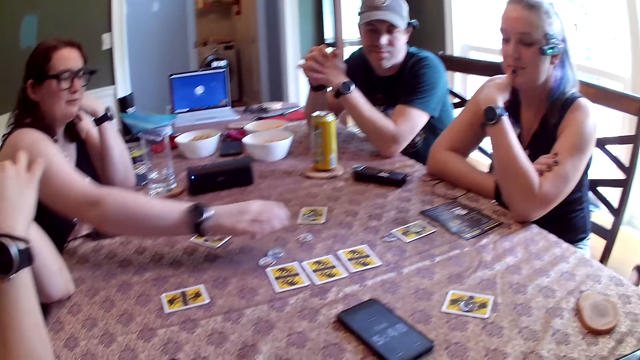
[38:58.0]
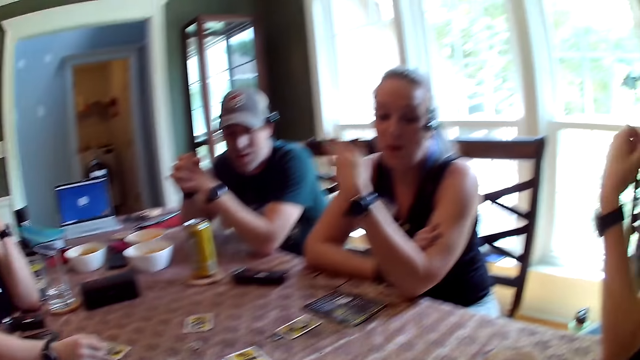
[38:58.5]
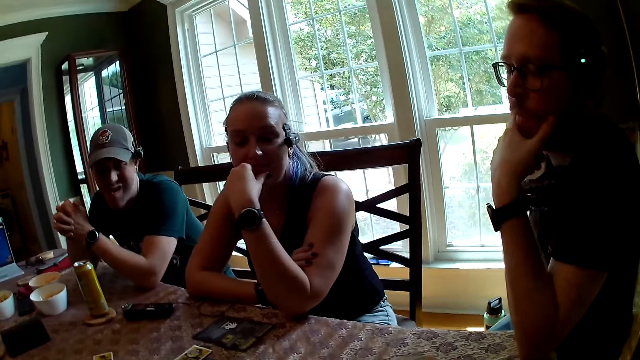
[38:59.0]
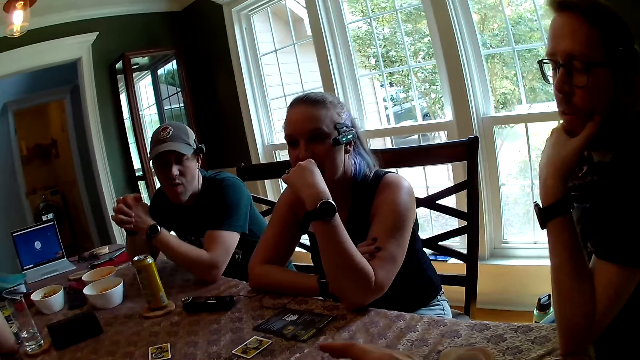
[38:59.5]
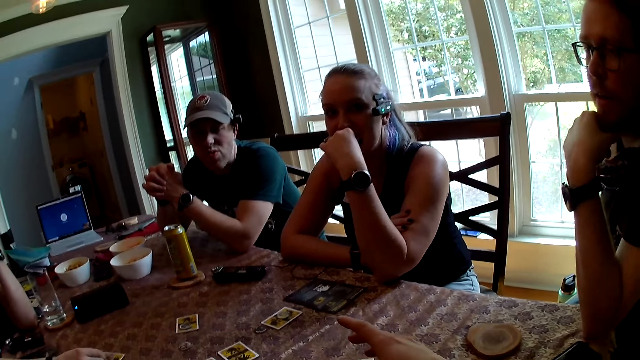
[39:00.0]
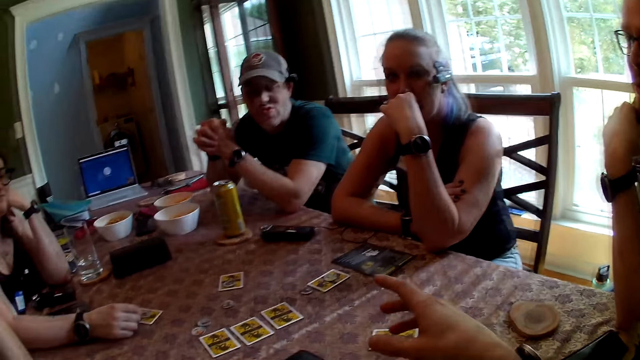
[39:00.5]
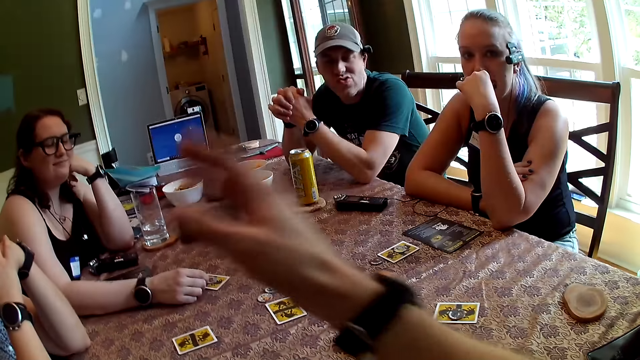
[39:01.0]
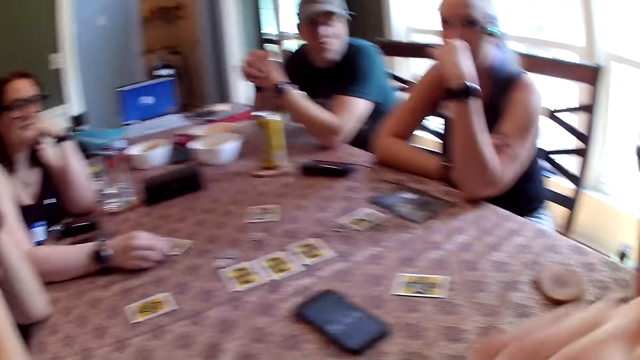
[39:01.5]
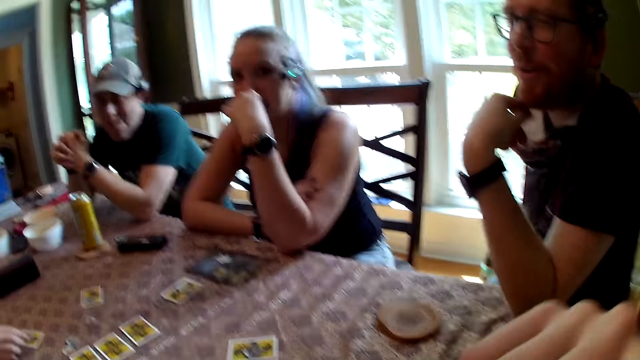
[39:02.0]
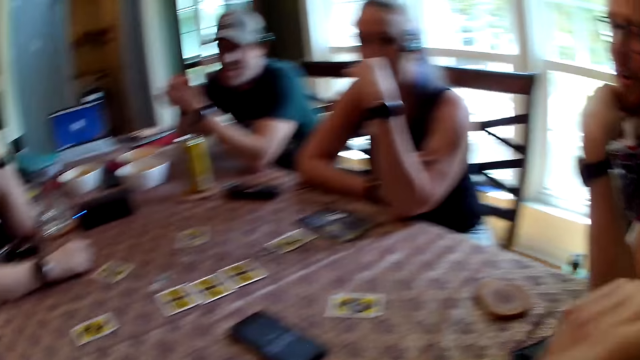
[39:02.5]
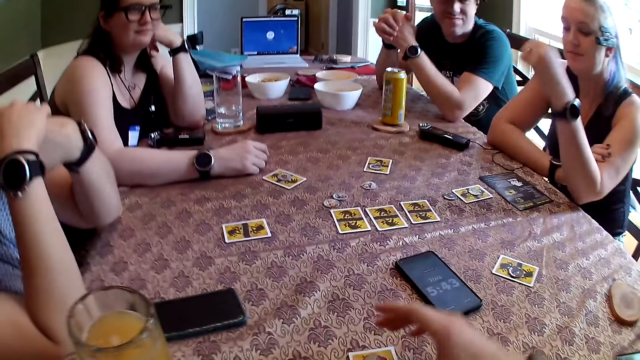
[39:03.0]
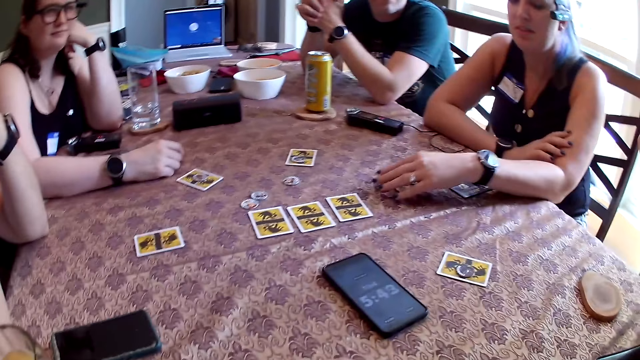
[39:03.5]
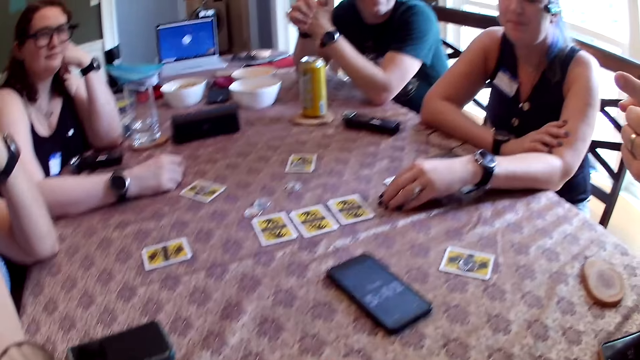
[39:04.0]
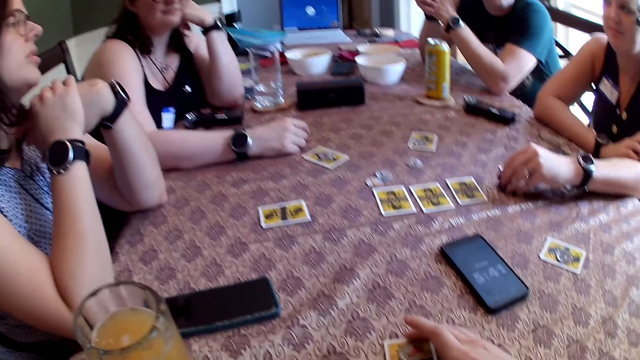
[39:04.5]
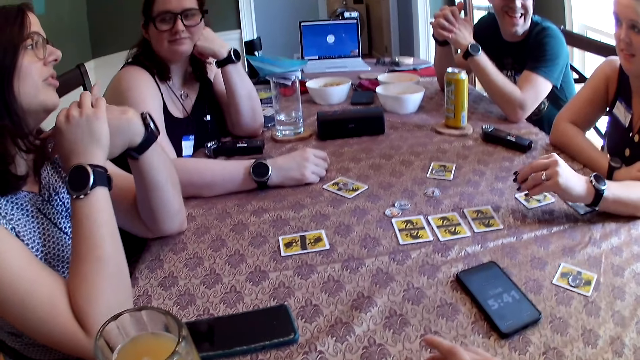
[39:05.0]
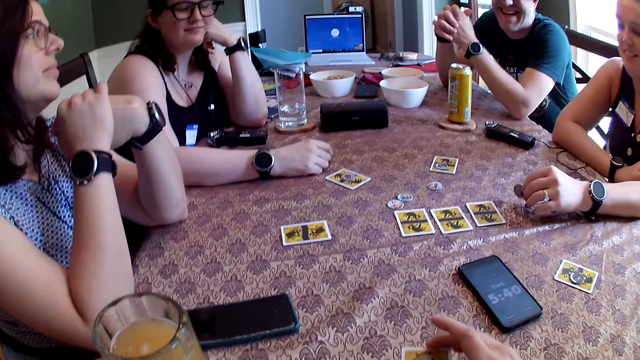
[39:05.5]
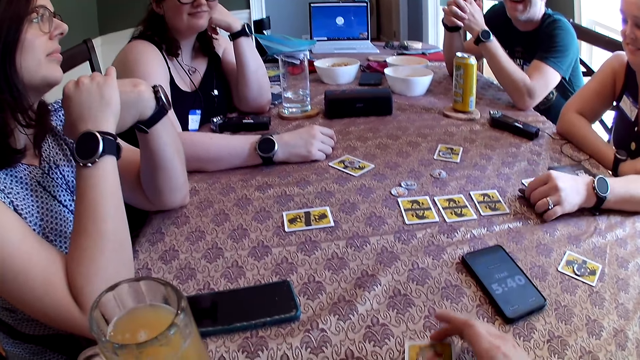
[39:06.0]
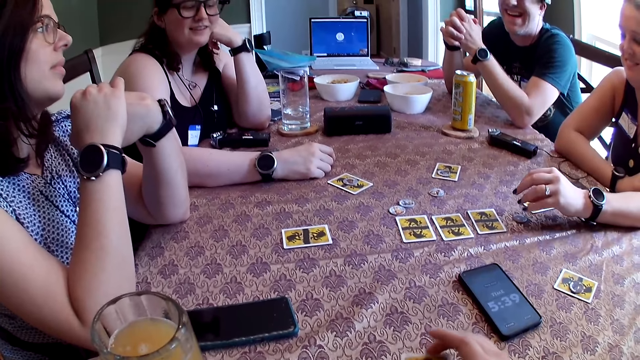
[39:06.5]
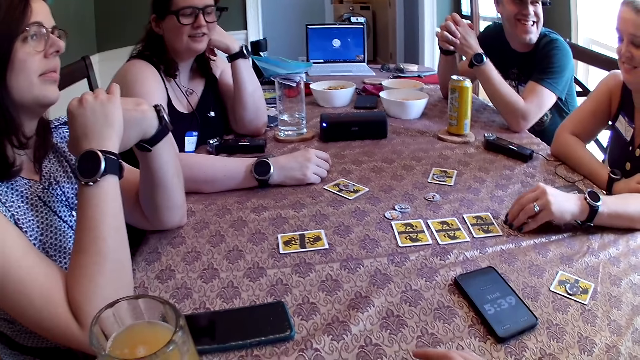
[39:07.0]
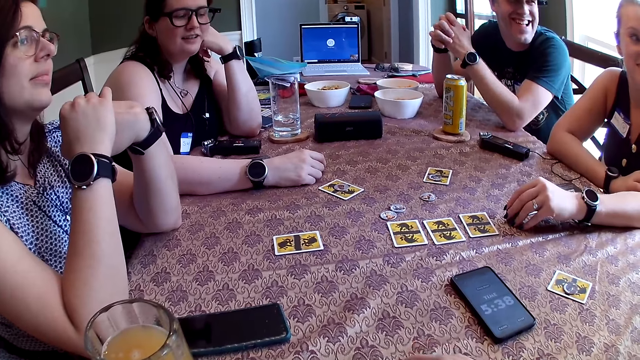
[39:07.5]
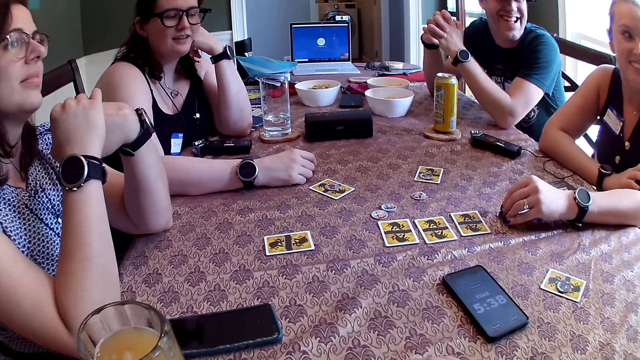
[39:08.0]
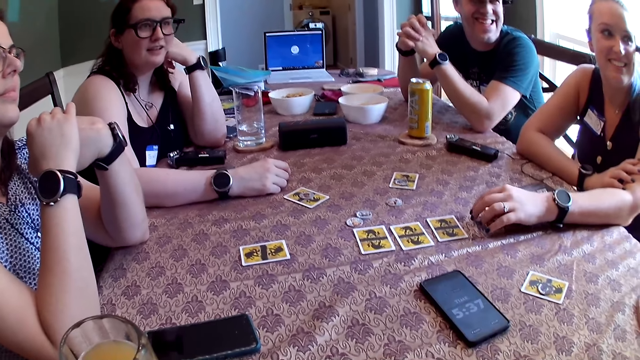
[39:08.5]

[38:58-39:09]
The camera wearer converses with group members. A woman holds a coin on her hands. The camera wearer picks up the card on the table with his right hand. He hits the card on the table with his right hand, and converses with group members.

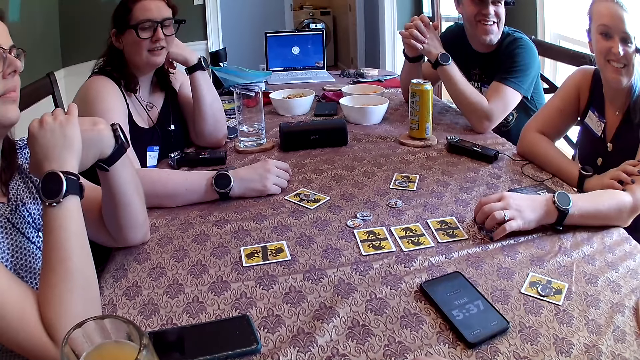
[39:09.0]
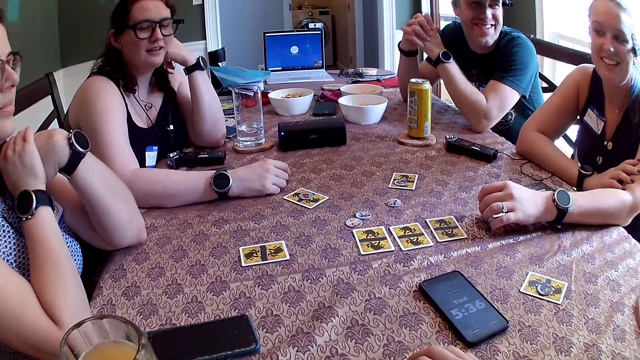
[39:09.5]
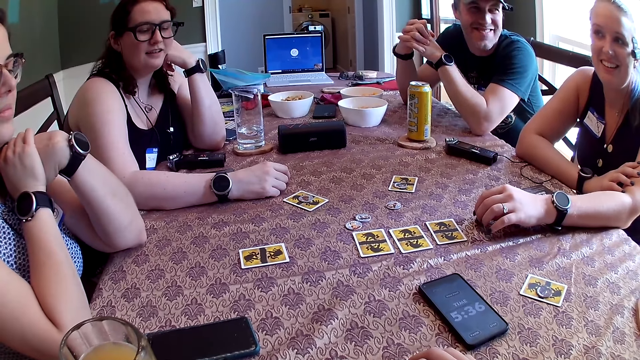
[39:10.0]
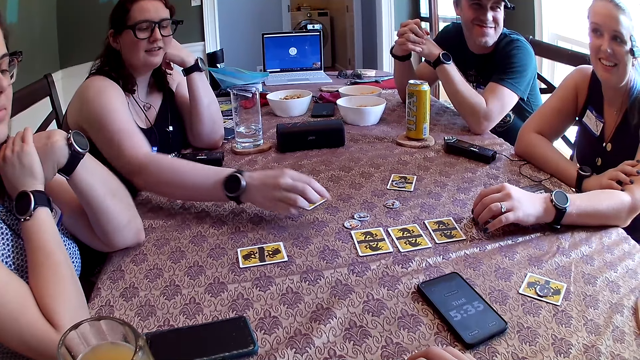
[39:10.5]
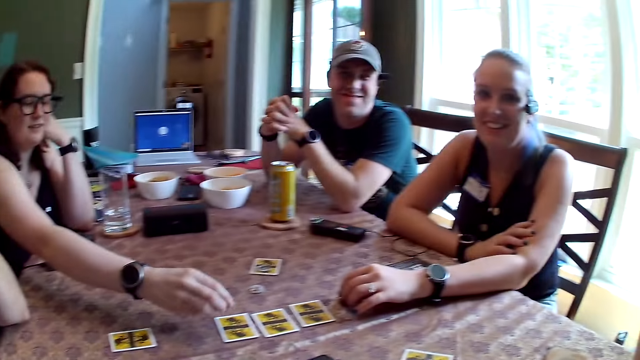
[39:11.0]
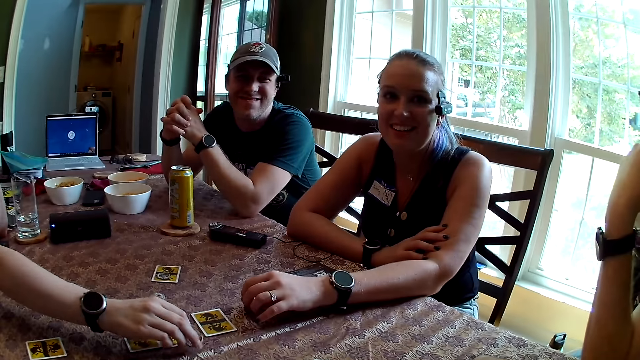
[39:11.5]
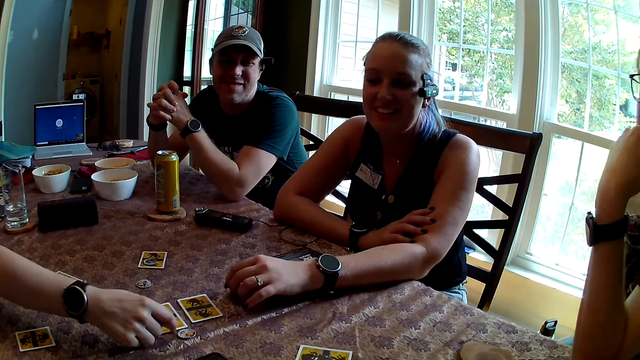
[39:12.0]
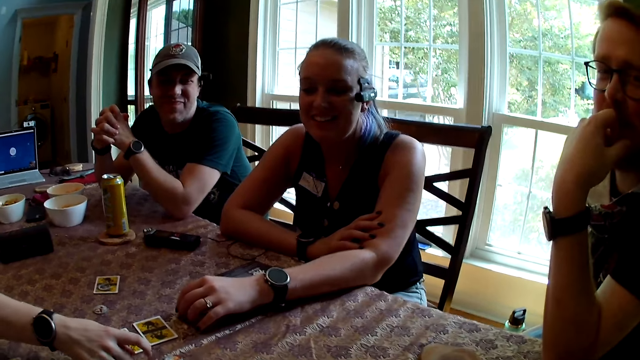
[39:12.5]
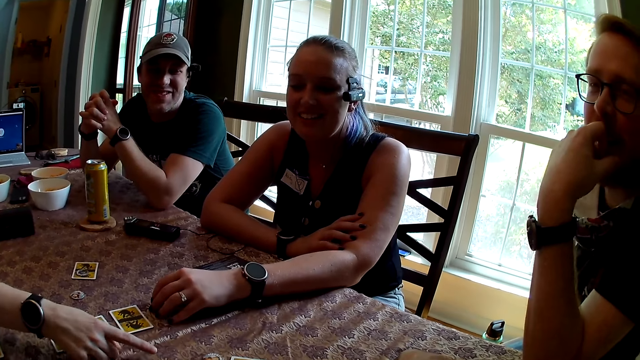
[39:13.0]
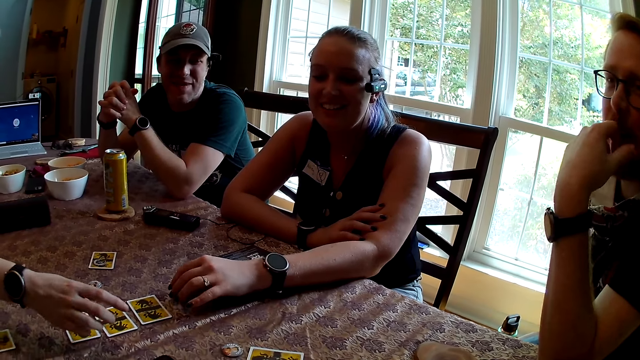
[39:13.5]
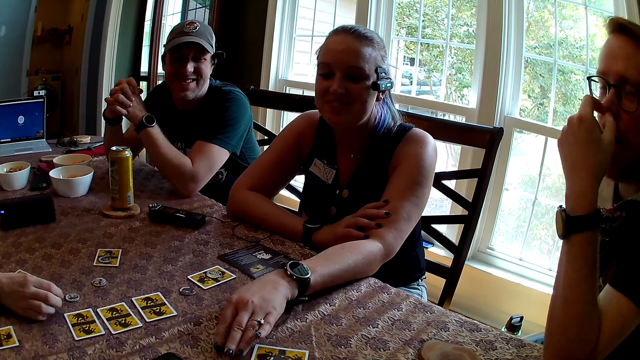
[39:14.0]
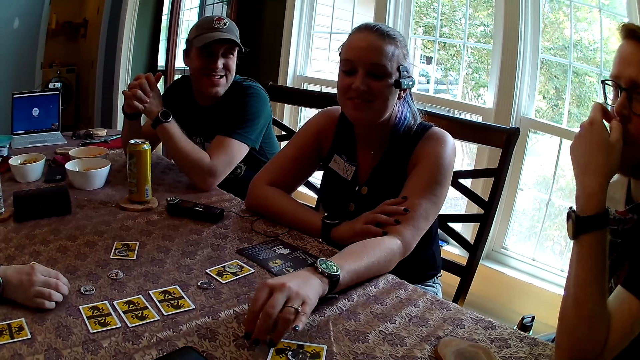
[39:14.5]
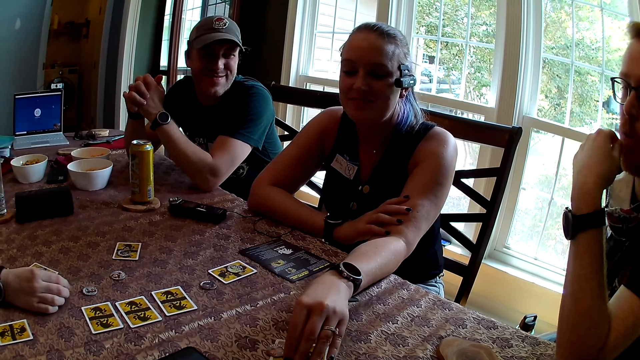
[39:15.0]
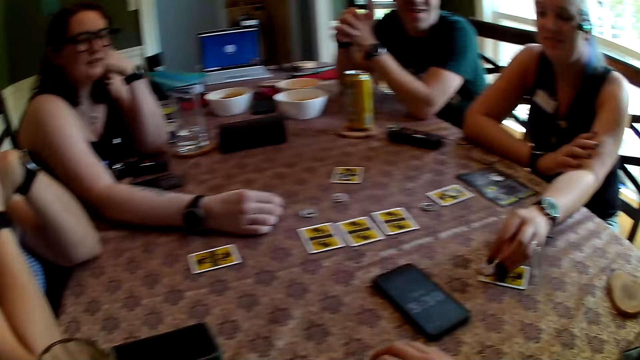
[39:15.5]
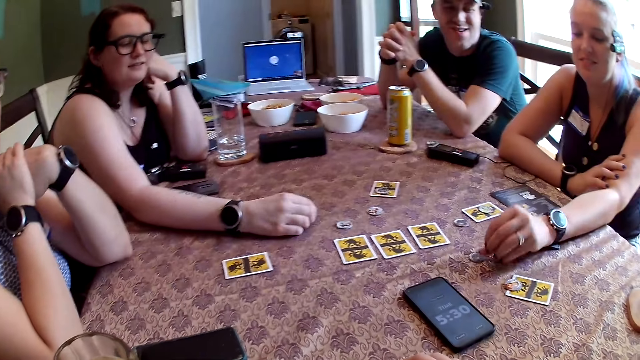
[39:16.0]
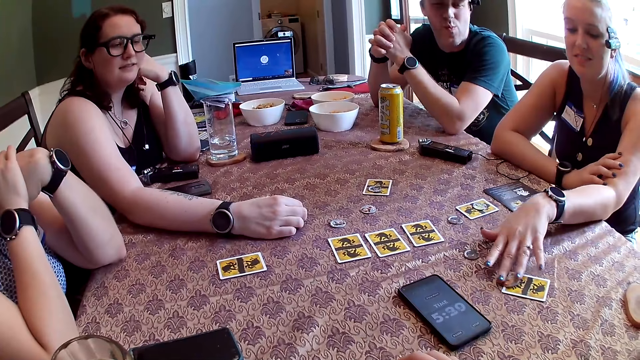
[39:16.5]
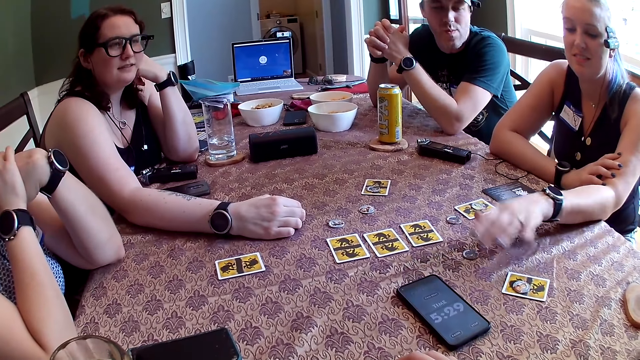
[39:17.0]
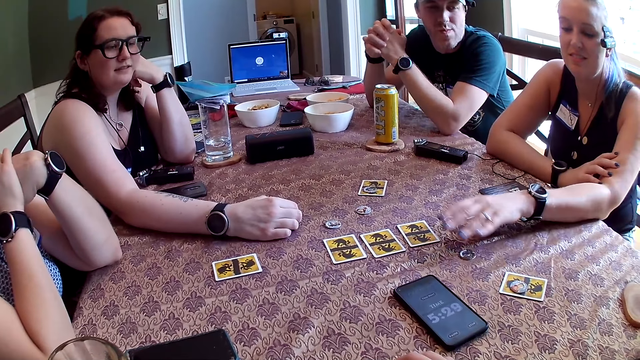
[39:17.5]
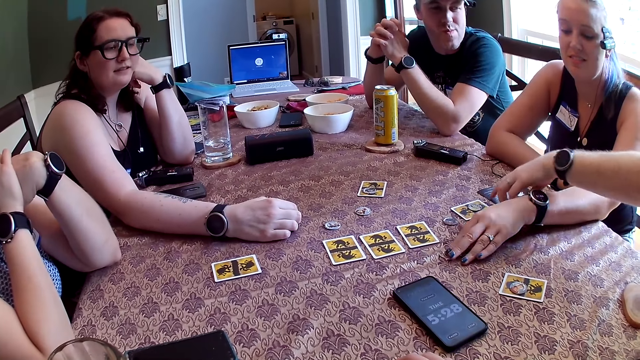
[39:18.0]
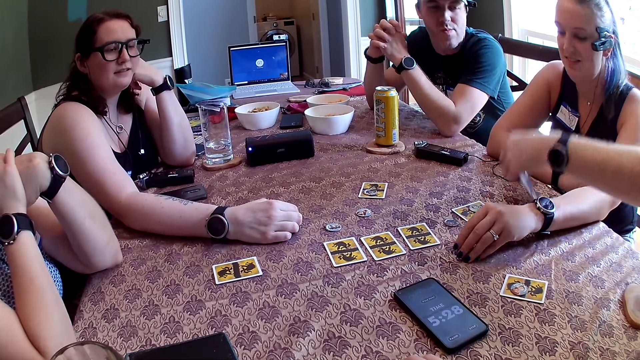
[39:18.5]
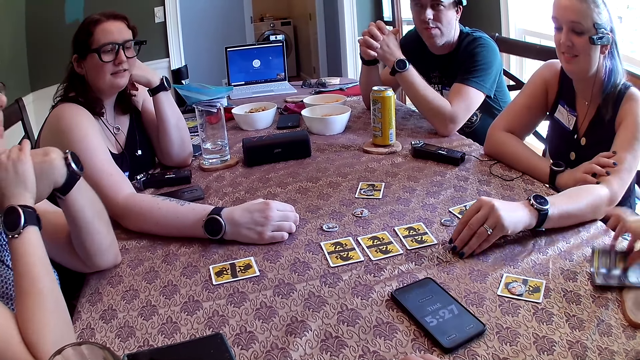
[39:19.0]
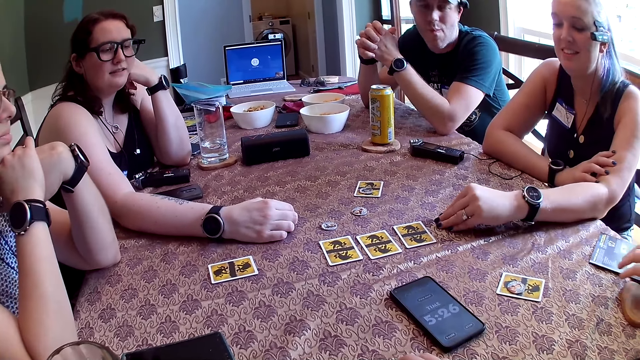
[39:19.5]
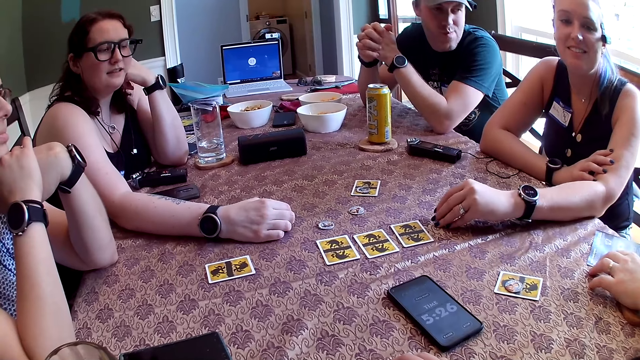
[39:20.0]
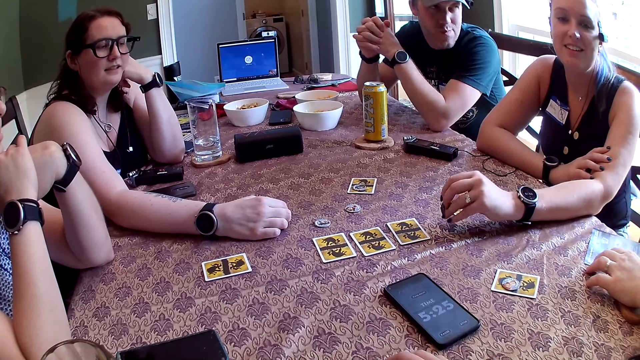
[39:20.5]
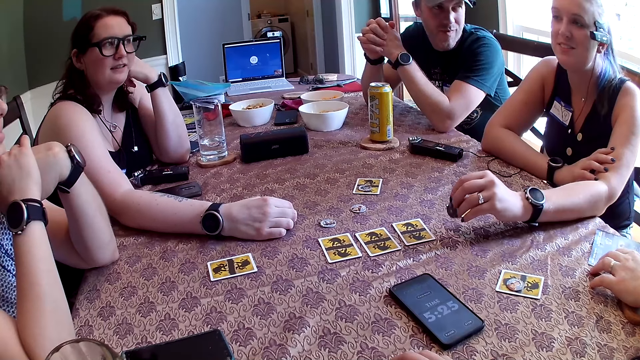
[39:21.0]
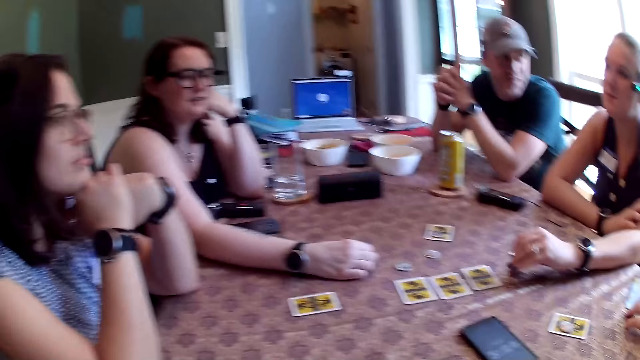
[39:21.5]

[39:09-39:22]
The woman picks up the poker chip from the table with her right hand. She places the poker chip on the table with her right hand. She moves the poker chip on the table with her right hand. She moves it again. A woman plays a game. Another woman picks up the poker chip from the table with her left hand. She drops the poker chip on the table with her left hand. A man picks up a paper from the table with his left hand. The other woman picks up the poker chip from the table with her left hand. The man drops the paper on the table with his left hand. The other woman drops the poker chip on the table with her left hand. Another man converses with the group. The other woman picks up the poker chip from the table with her left hand. She holds the poker chips with her left hand.
